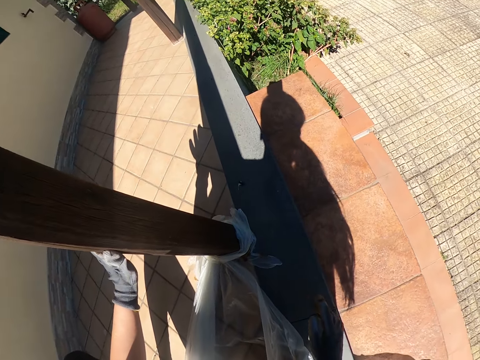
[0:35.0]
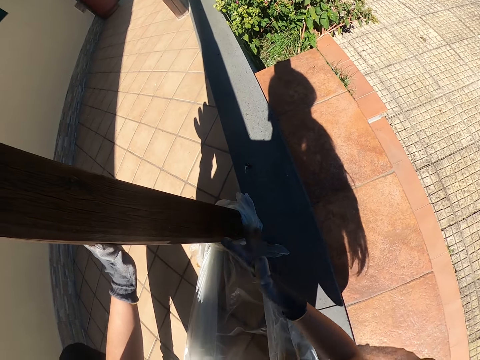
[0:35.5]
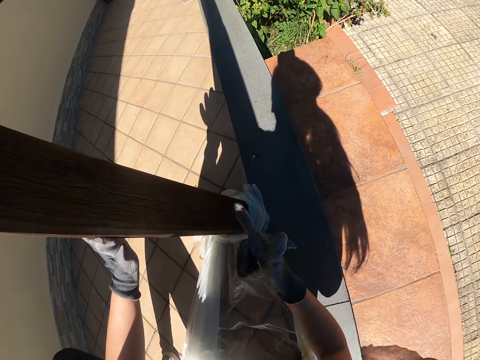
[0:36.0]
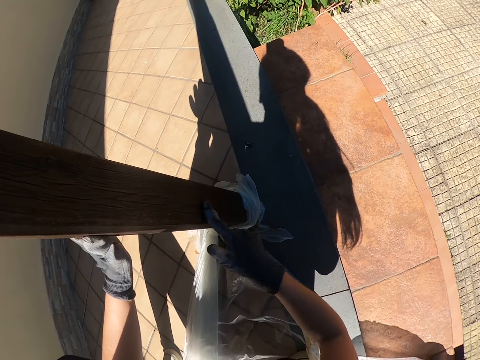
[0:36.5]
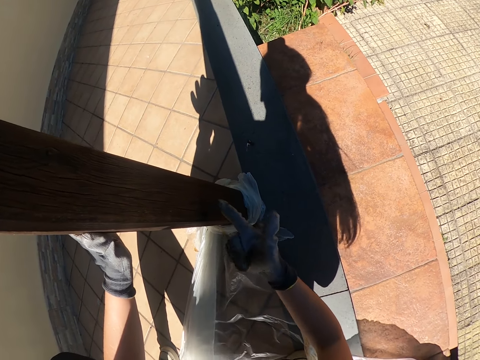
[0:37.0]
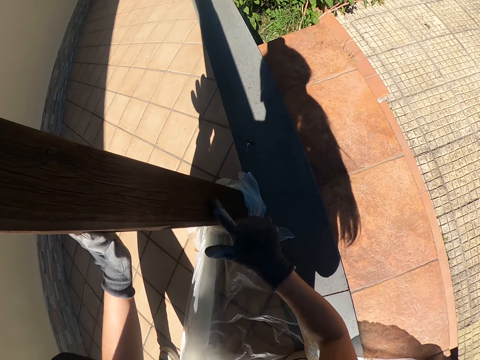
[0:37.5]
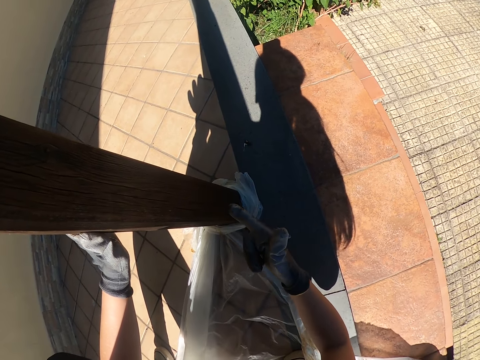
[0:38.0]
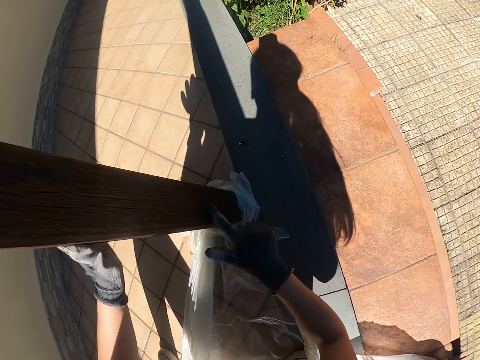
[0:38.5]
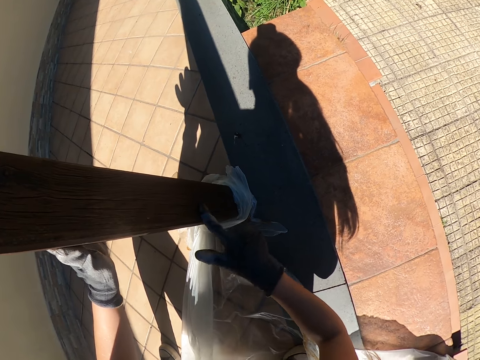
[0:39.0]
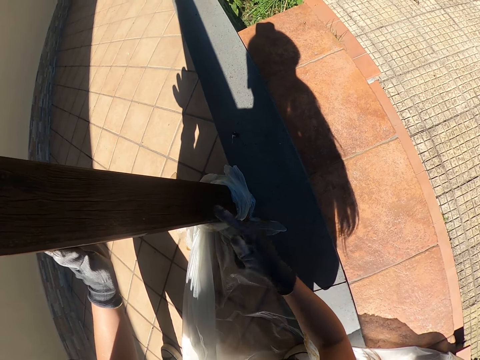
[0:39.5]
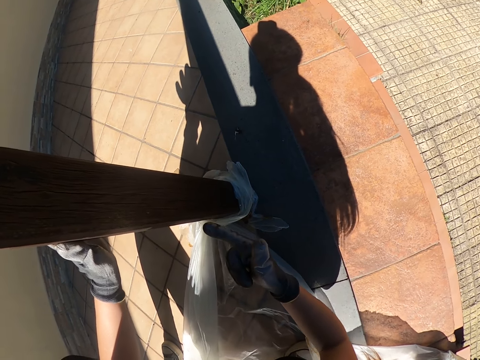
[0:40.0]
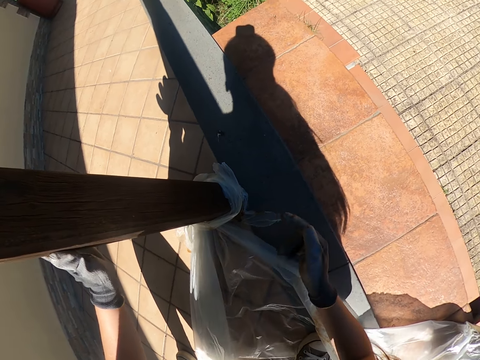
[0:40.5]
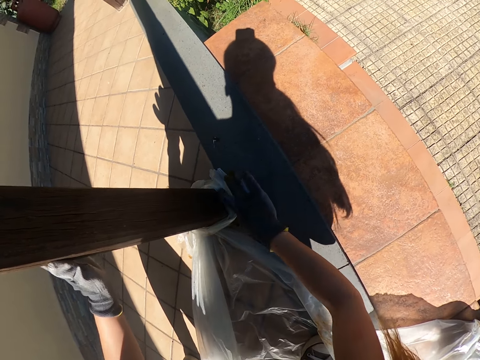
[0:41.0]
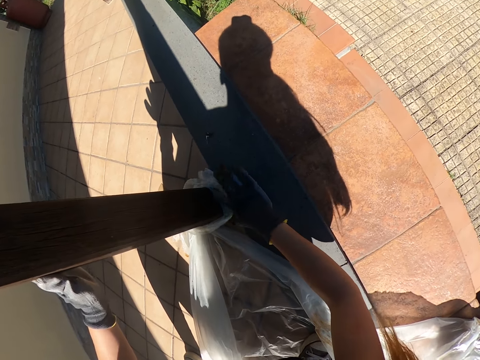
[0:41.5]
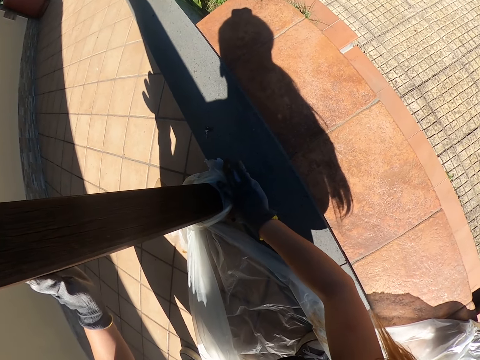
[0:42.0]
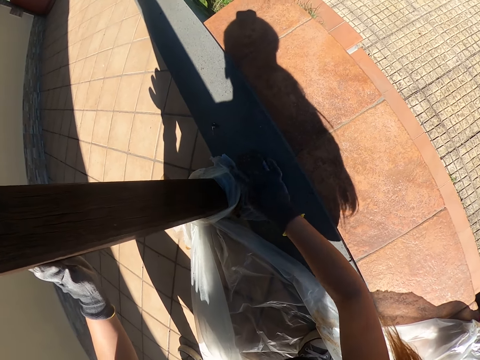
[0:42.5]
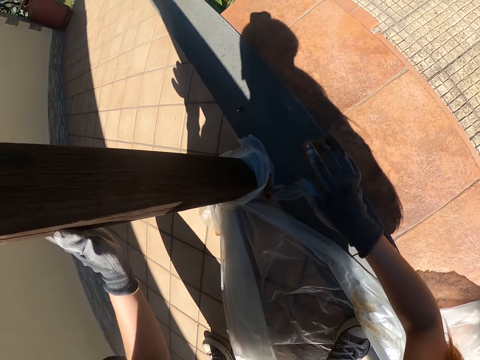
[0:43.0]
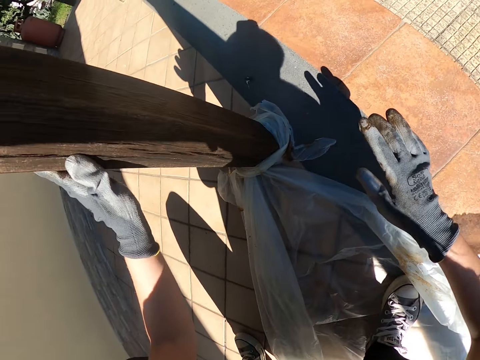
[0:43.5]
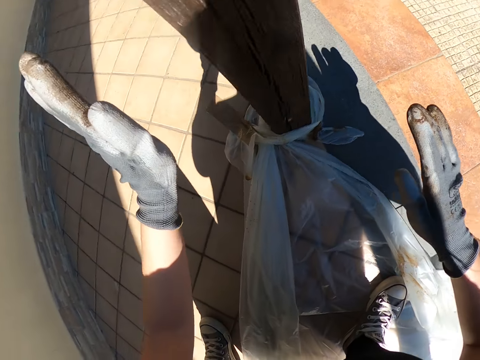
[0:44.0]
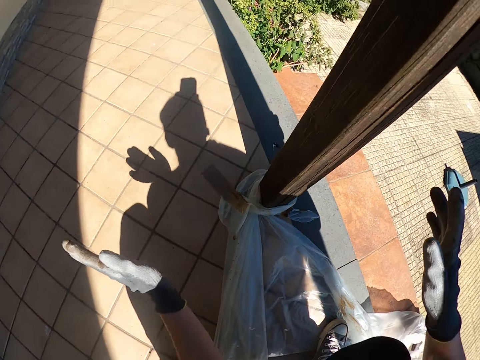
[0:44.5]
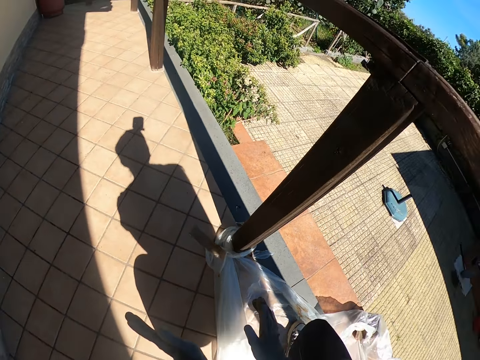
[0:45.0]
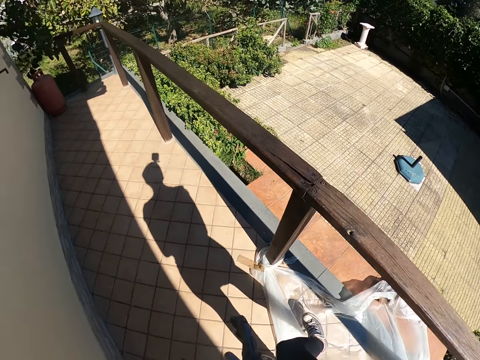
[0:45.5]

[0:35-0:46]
The camera wearer rubs the pole with her right hand finger. She touches the pole with her right hand. She touches the polythene sheet with her right hand finger. She takes her left hand off the pole. She stands up.

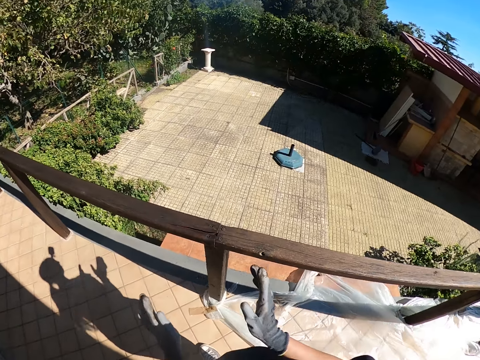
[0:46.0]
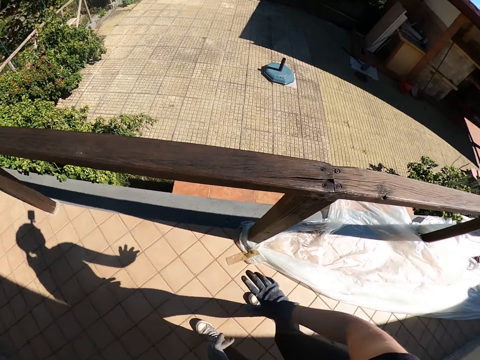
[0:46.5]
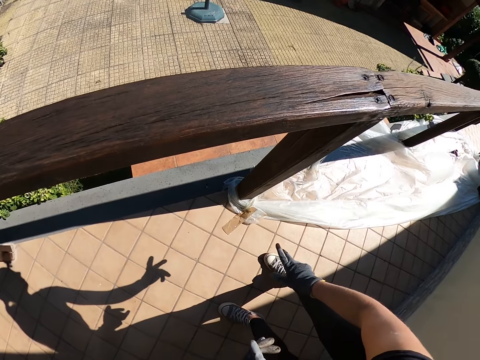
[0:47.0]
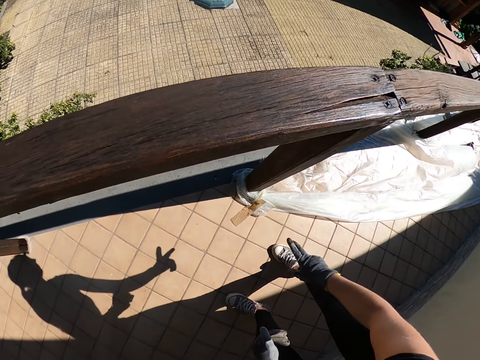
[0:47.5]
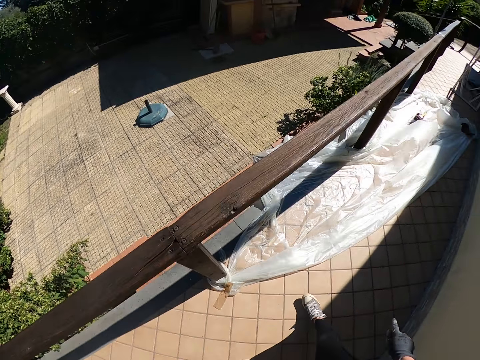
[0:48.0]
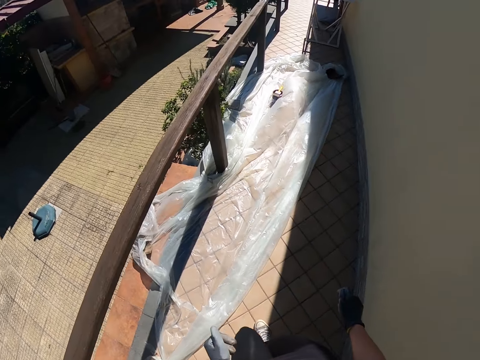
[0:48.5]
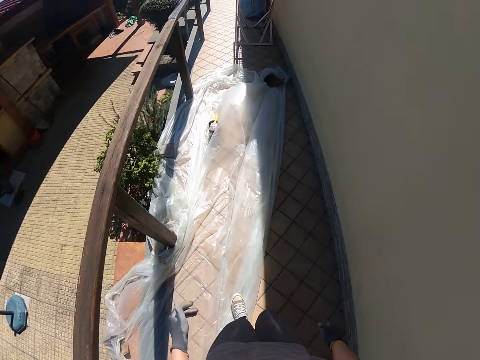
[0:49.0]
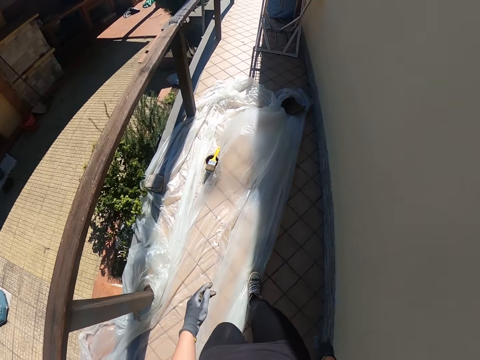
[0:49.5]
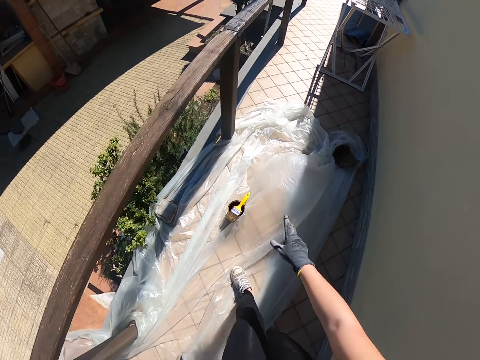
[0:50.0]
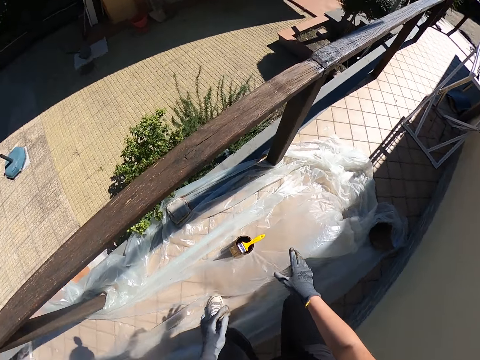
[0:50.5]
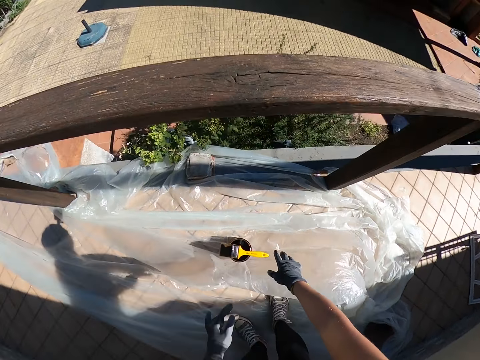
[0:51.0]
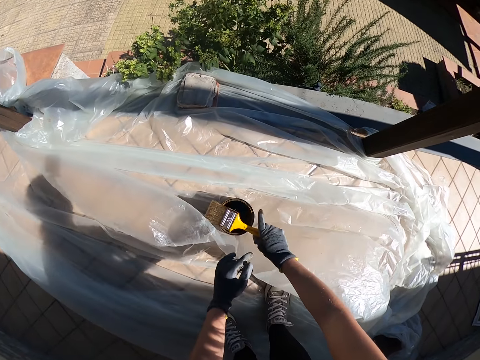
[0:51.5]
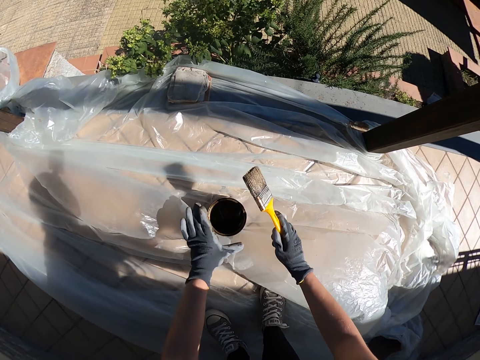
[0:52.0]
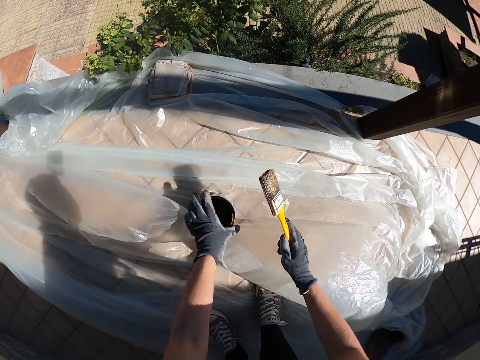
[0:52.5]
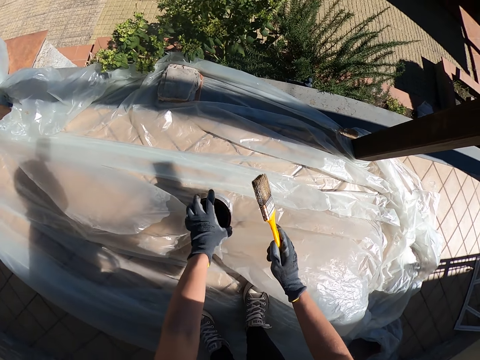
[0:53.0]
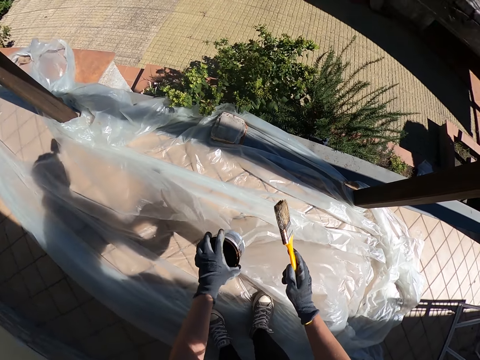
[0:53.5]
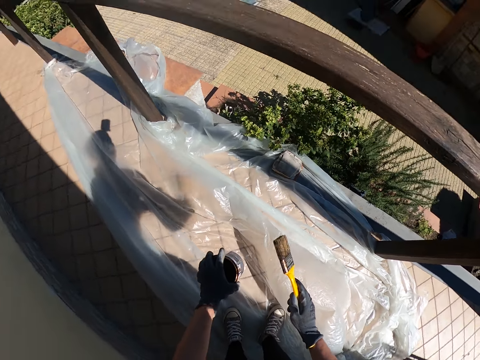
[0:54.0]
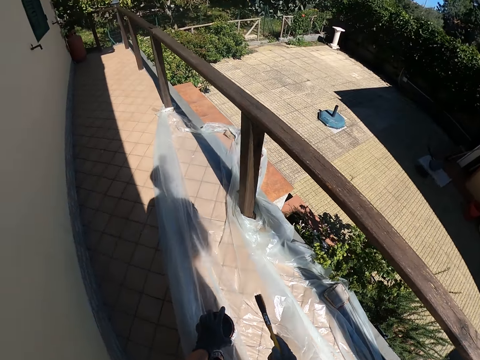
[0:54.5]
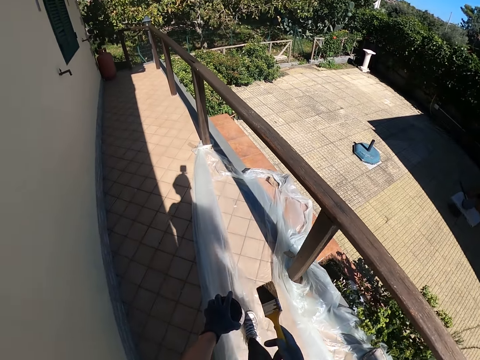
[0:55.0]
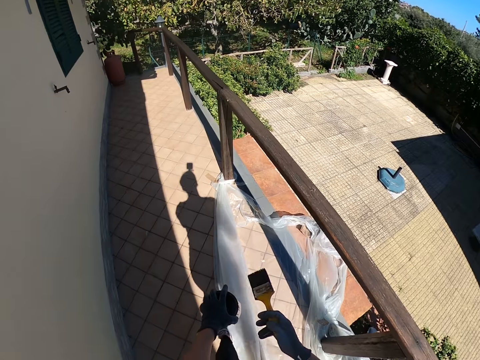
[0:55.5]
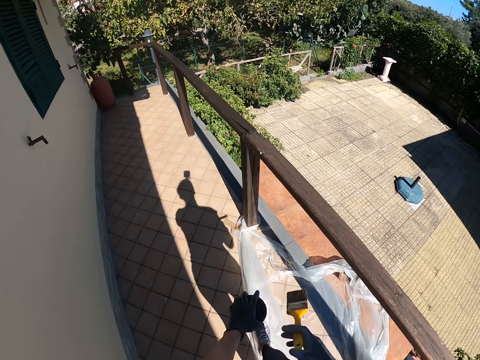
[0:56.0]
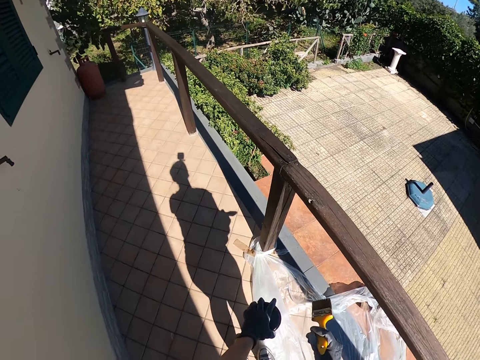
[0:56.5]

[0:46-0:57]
The camera wearer takes a step forward. She makes hand gestures with her right hand. She bends on the verandah. She walks towards the paint brush and paint. She bends down. She picks up the paint brush with her right hand. She picks up the paint container with her left hand. She stands up. She walks towards a pole.

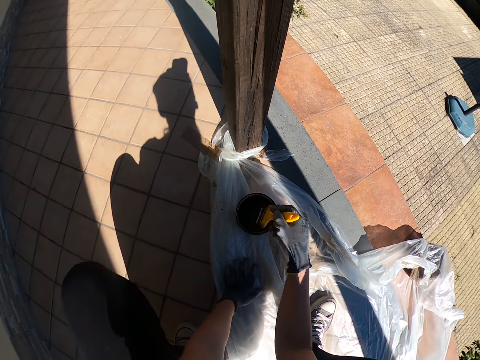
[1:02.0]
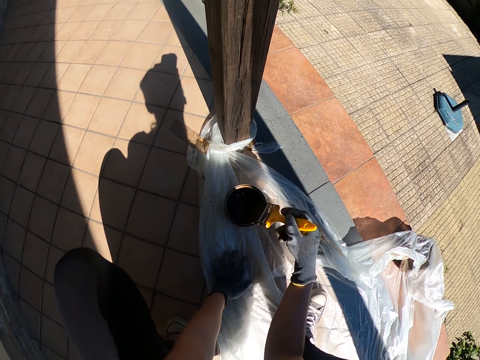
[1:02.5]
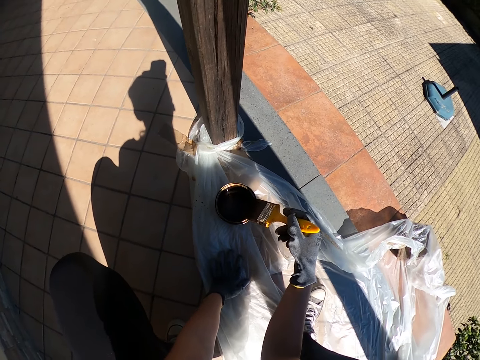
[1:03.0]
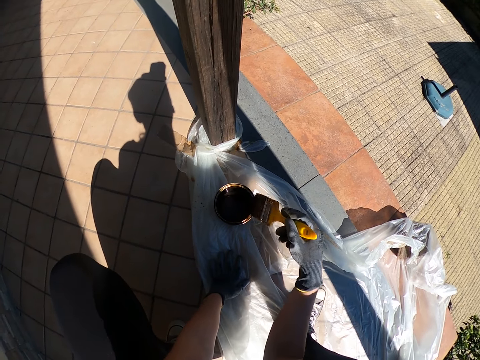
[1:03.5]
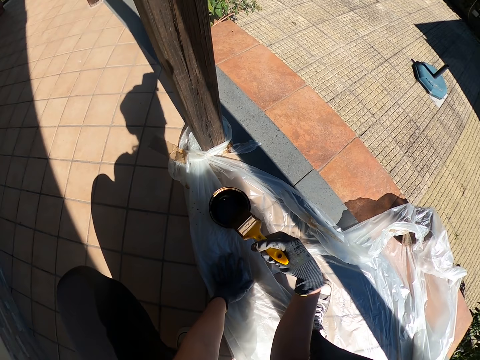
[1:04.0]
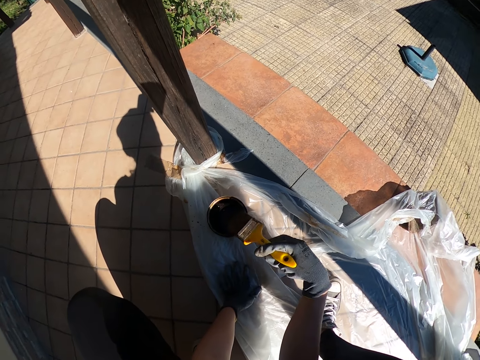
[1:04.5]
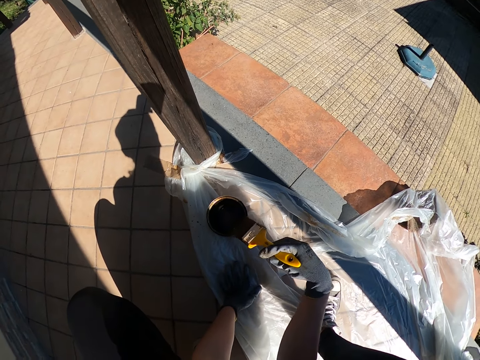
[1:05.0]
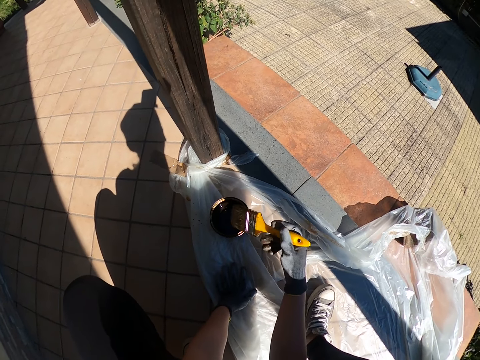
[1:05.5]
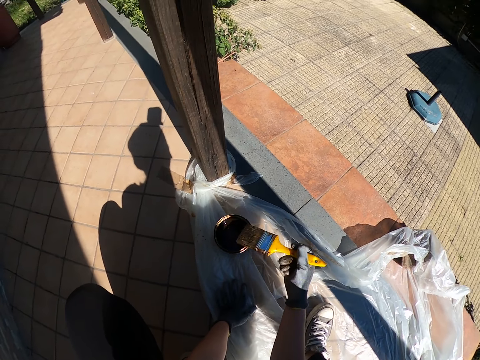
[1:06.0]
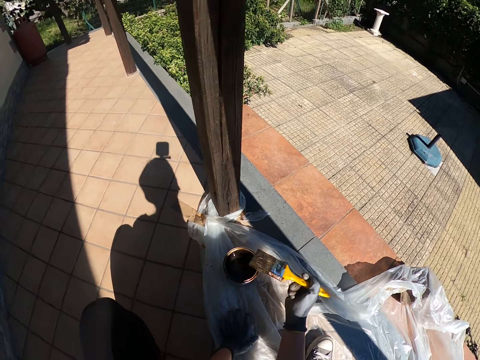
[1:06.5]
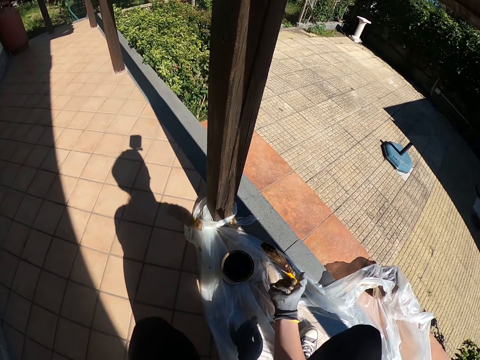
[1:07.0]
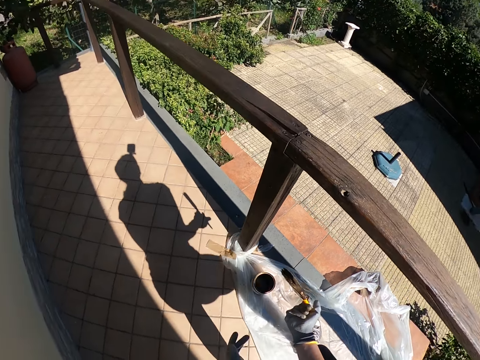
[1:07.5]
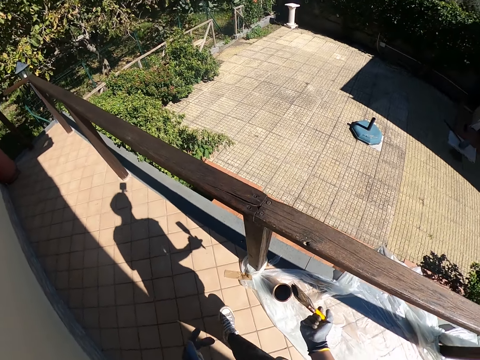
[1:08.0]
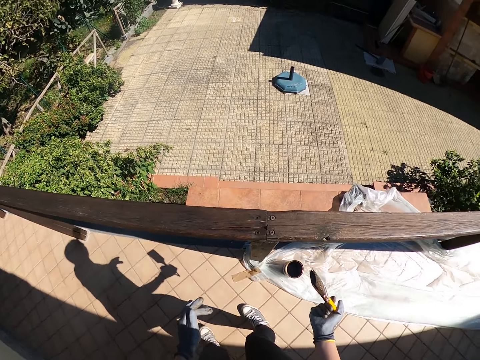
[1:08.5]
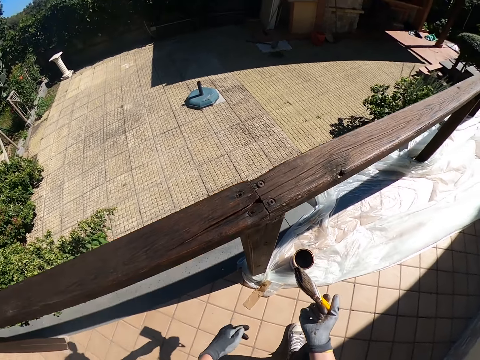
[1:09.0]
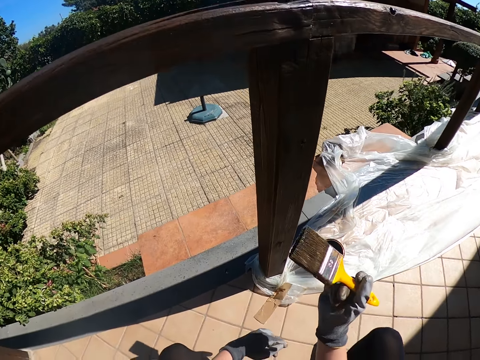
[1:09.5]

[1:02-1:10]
The camera wearer removes excess paint from the brush. She wipes the paint brush on the edge of the paint container. She takes her left hand off the floor and stands up. She moves to the other side of the pole. She walks around the verandah holding the paint brush. She bends down. She kneels on the verandah.
